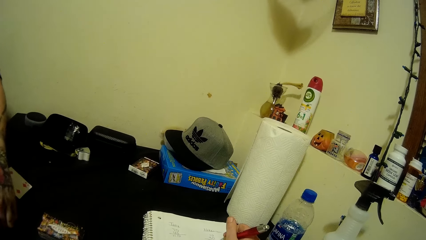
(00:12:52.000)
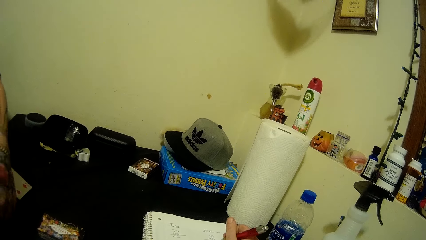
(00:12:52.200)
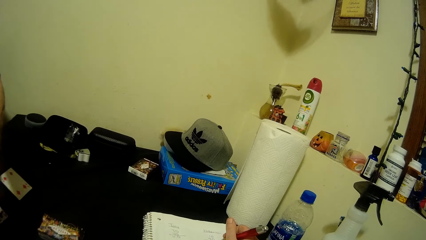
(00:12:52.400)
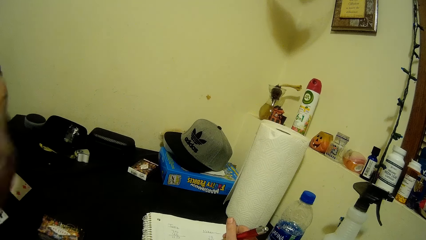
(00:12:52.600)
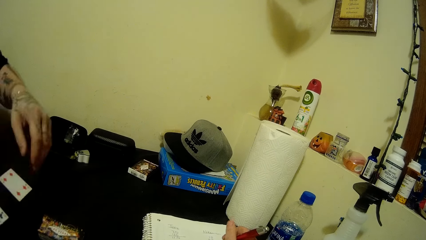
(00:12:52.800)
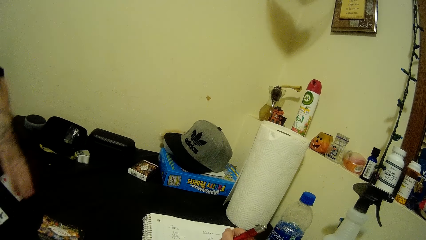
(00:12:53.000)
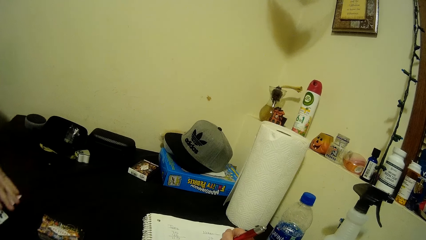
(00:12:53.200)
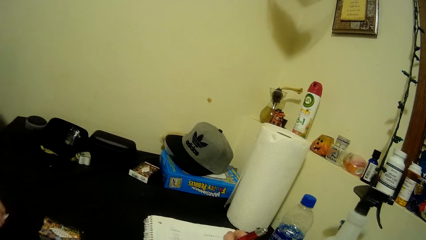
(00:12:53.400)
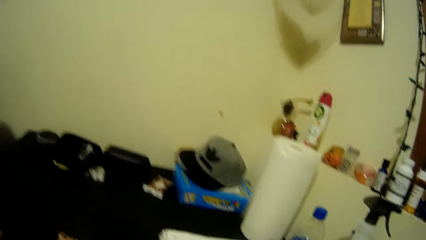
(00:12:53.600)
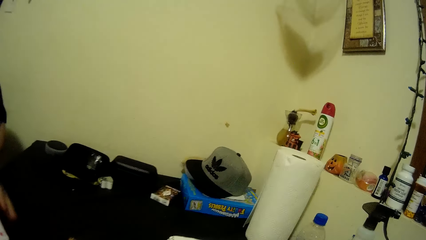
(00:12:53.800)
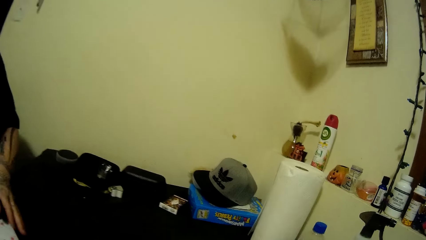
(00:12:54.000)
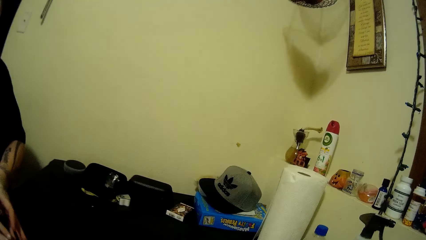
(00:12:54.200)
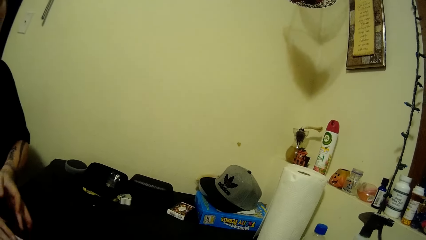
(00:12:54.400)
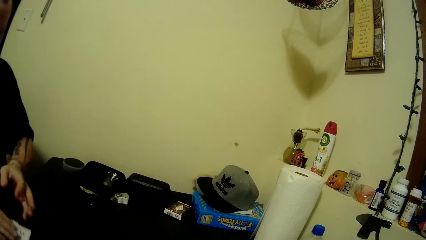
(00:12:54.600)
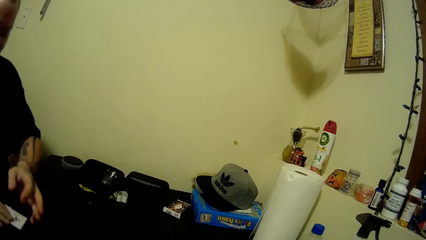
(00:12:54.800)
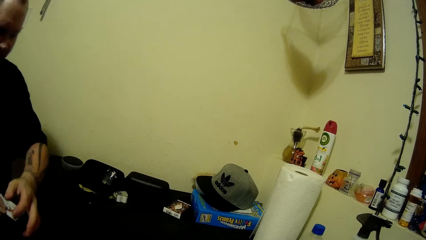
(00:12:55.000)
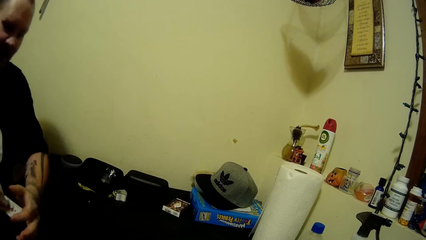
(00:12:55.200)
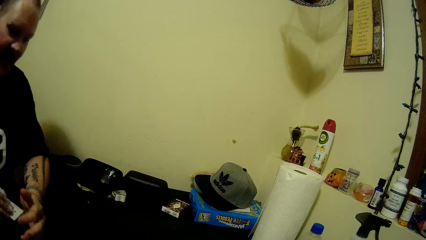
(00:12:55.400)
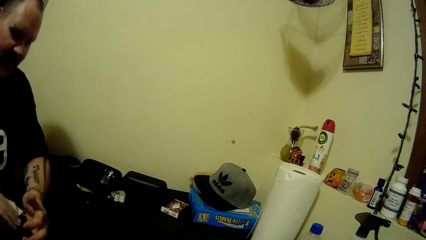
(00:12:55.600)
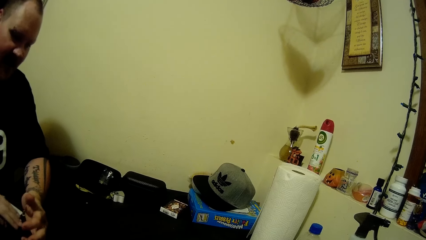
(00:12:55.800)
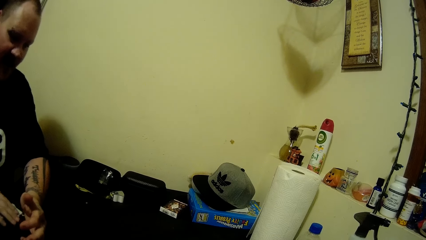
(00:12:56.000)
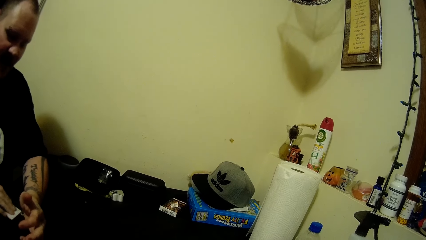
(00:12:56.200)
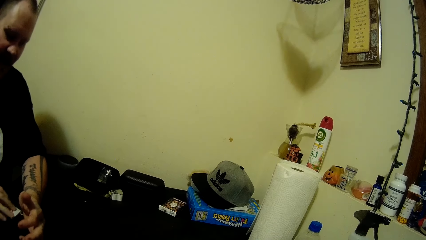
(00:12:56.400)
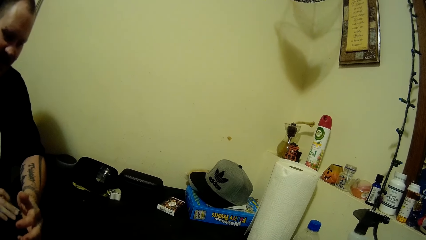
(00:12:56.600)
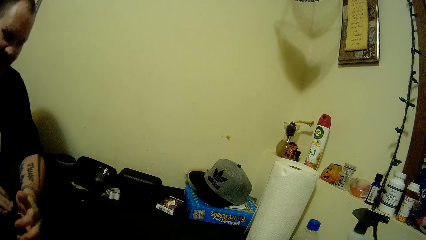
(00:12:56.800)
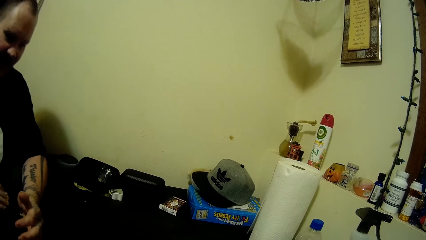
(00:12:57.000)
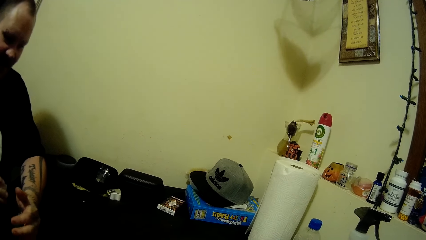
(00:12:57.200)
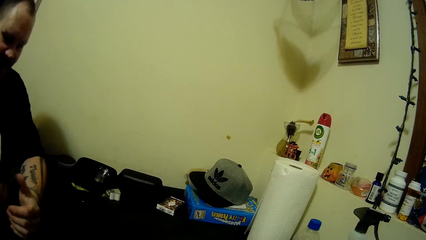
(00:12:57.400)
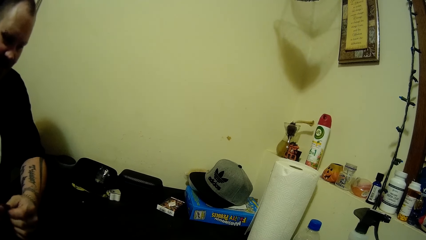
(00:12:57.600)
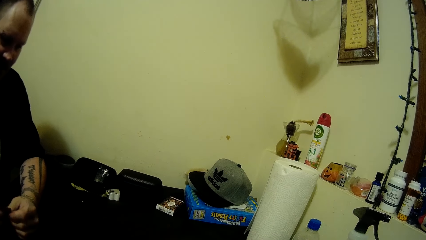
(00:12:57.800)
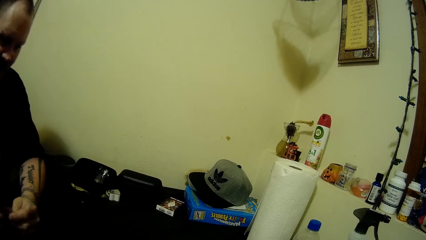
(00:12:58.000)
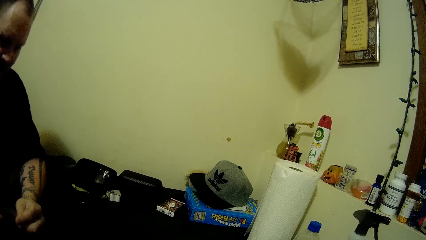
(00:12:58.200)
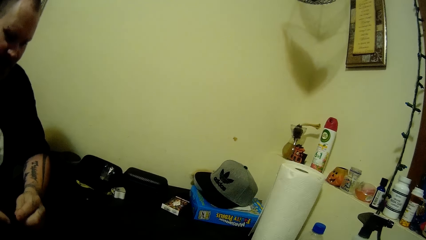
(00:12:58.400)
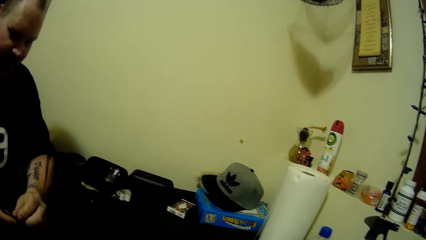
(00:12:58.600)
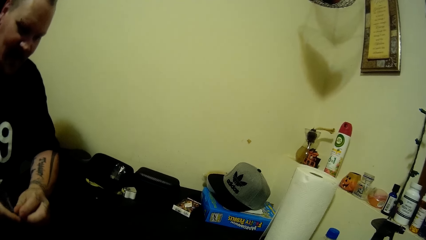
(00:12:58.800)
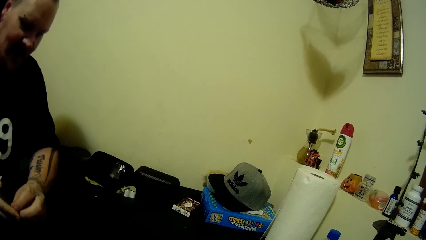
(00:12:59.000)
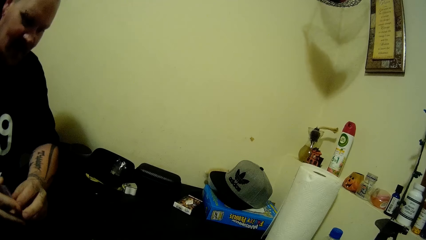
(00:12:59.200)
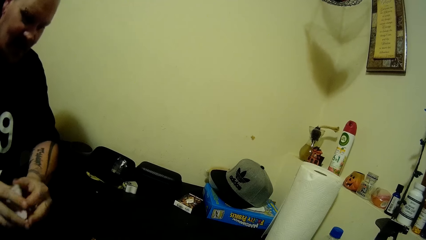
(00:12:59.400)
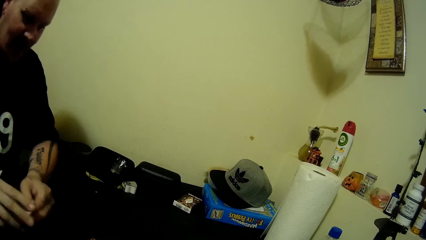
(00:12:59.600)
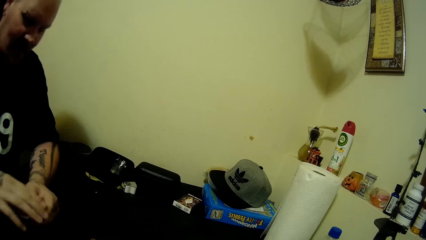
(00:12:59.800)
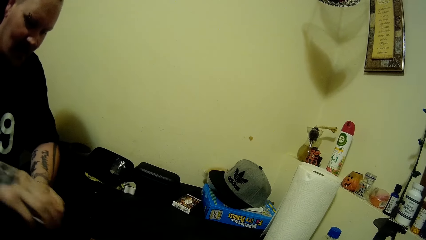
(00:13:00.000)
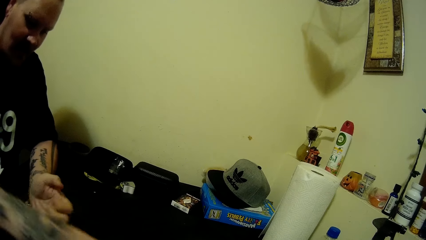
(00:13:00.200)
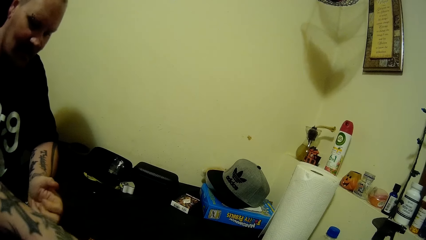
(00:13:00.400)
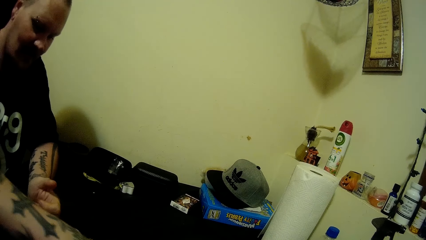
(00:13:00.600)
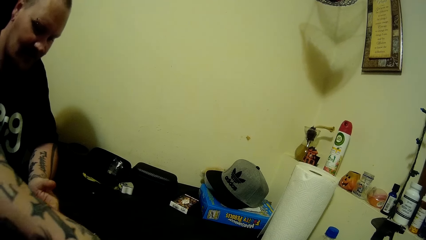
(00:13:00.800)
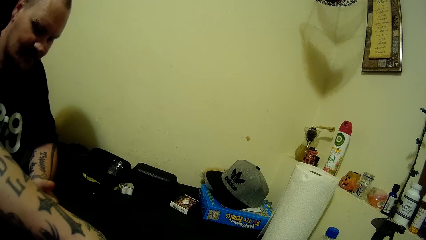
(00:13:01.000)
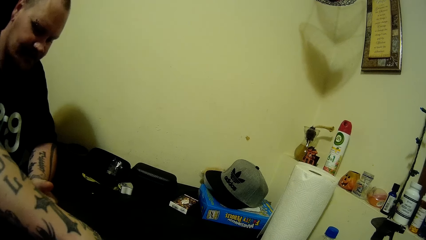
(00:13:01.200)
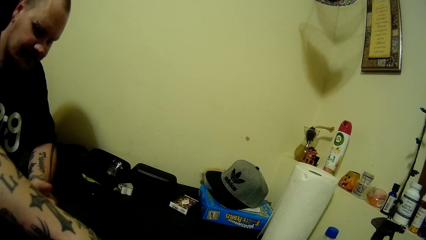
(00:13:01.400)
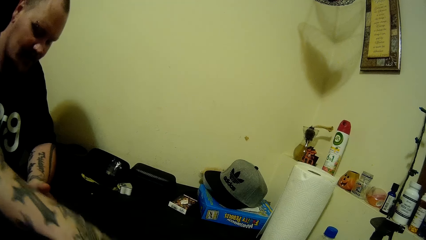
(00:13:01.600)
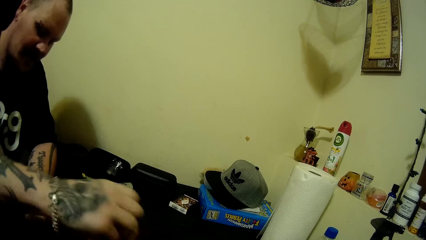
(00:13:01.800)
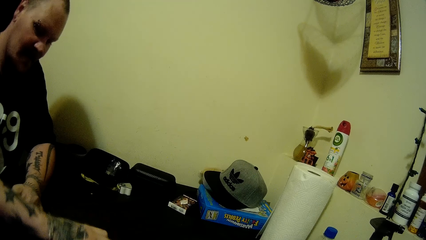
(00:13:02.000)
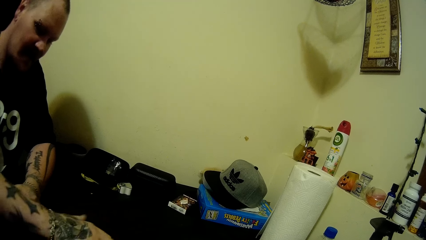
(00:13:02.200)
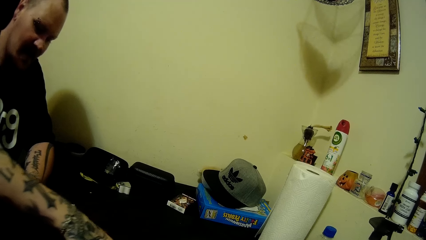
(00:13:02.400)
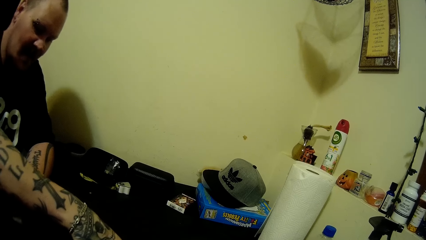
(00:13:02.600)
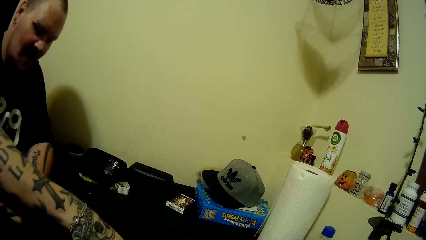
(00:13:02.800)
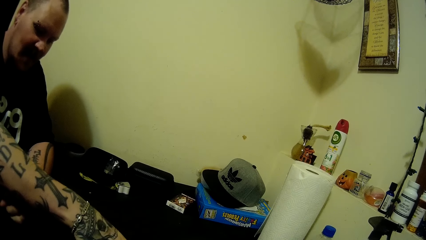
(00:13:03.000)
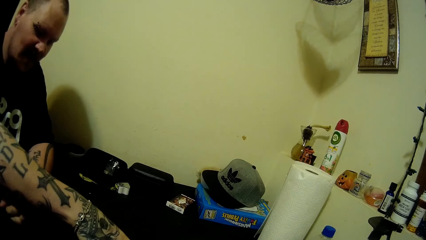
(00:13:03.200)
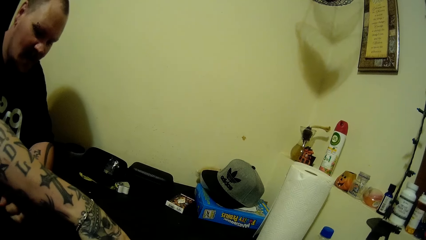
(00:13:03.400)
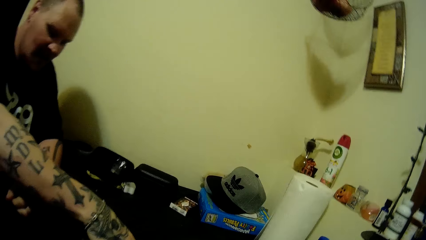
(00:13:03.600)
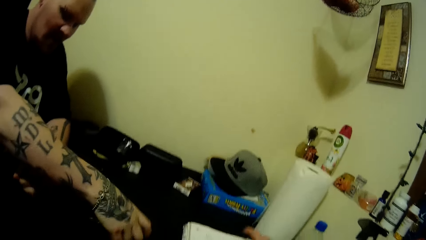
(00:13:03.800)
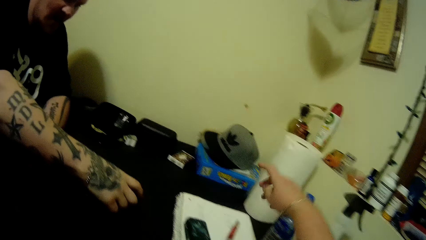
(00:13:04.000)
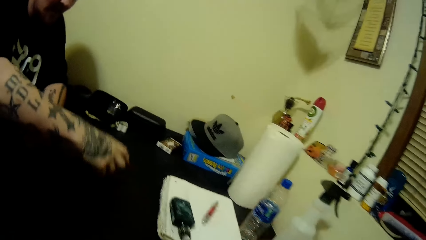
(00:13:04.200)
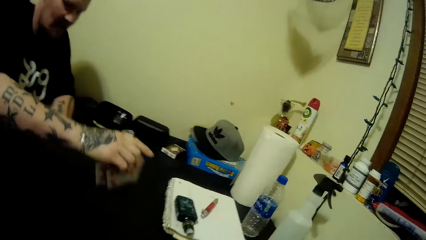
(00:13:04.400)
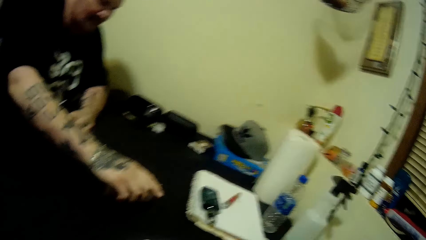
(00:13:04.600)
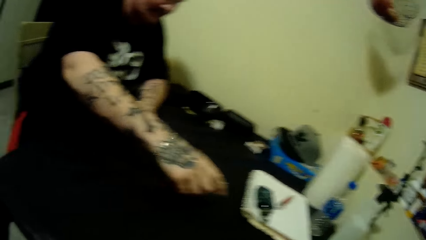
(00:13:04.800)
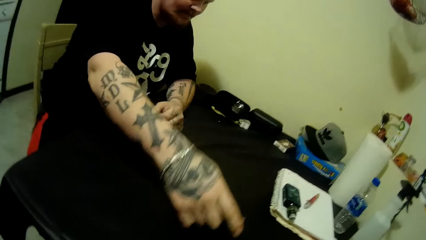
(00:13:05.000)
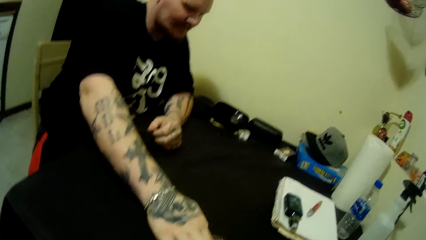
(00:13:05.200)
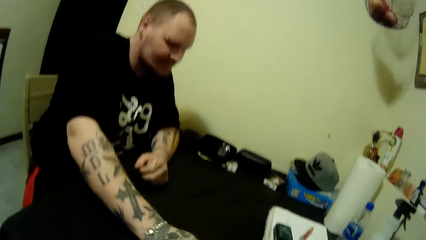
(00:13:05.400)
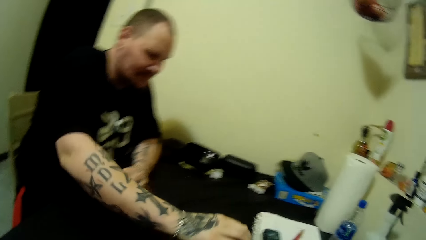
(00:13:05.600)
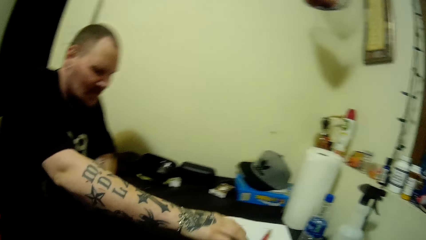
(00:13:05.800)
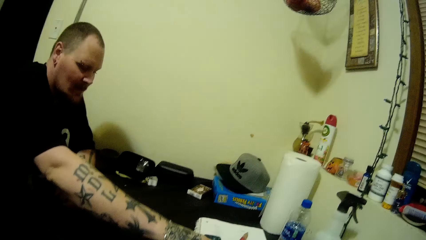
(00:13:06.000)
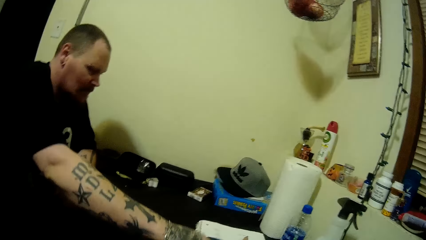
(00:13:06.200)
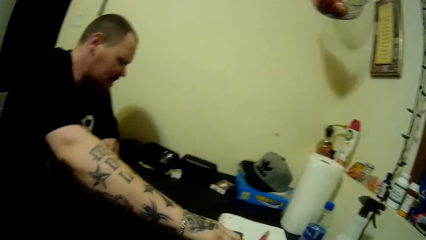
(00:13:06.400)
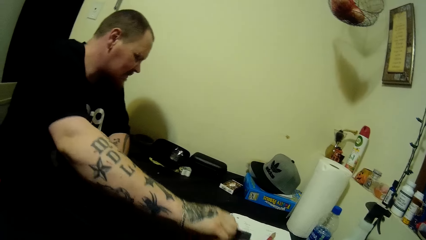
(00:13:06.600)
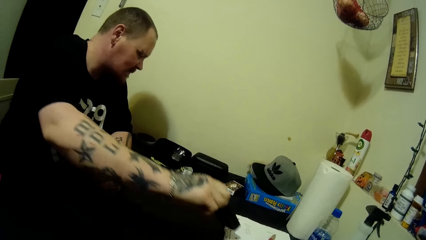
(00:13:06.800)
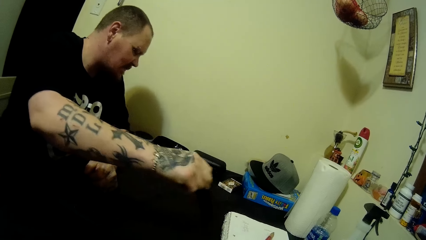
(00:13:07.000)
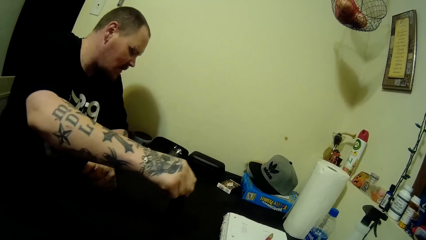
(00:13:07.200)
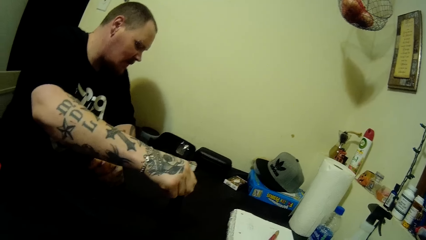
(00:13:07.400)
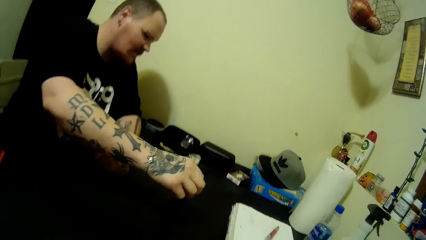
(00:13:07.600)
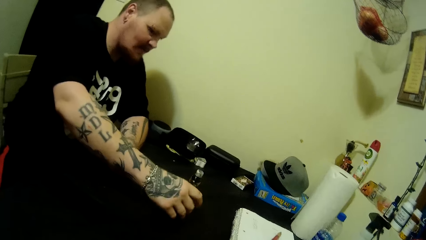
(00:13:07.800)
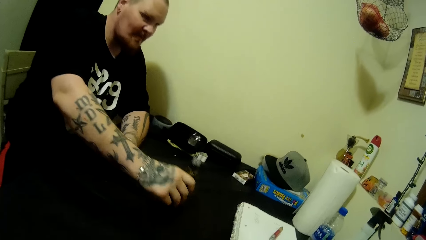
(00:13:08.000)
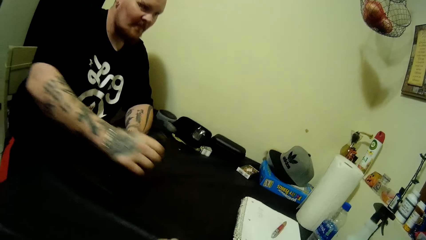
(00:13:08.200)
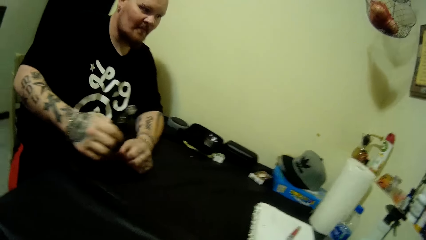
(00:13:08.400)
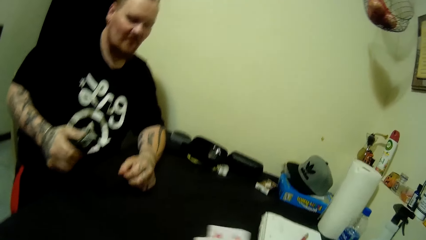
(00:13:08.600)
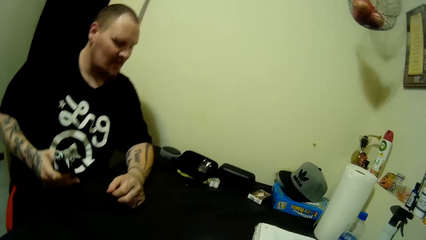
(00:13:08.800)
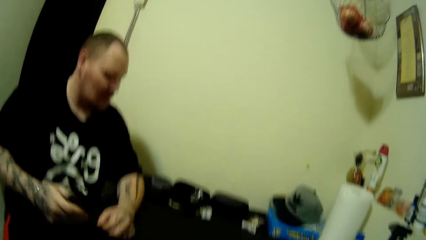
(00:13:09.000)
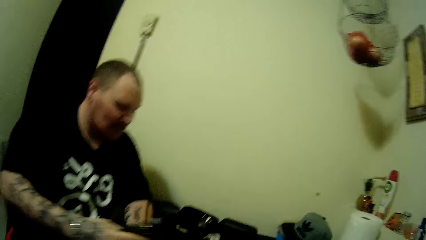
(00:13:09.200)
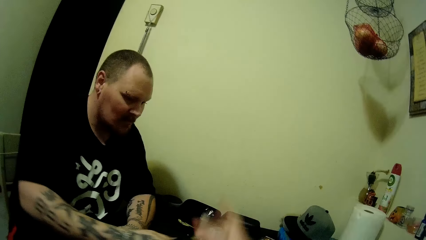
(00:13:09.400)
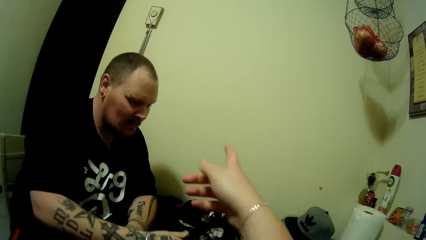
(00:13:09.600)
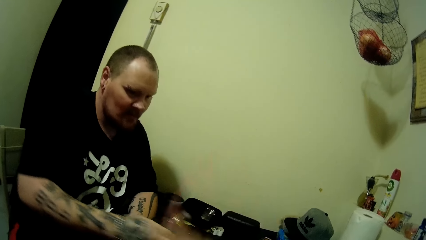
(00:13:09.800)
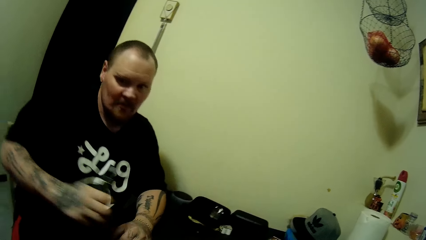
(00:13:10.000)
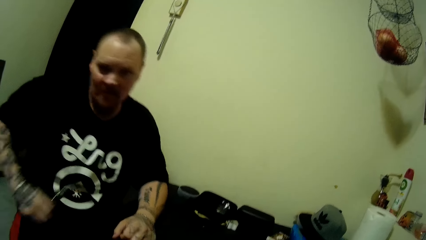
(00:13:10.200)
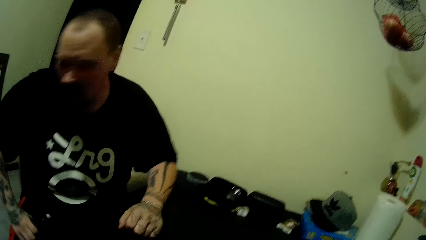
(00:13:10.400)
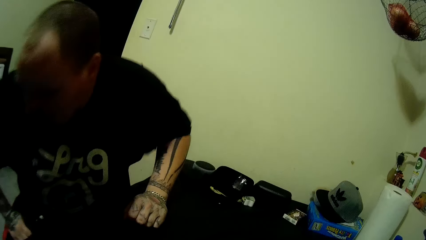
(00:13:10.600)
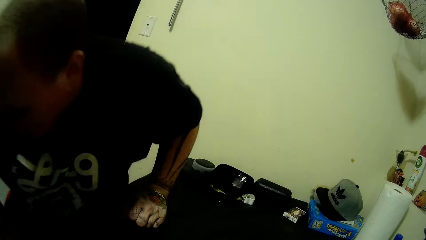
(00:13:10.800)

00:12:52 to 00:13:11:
A man packs some cards on the table with his left hand and picks up a card on the table. The camera wearer holds a pen on the book. The man moves cards on the table. The camera wearer looks around. The man arranges cards on the table, holds the stack of cards in both hands, drops the stack of cards on the table with his left hand and arranges cards on the table. The camera wearer moves hand backwards. The man packs some cards on the table with his left hand. The camera wearer looks around. The man picks up the bottle on the table with his right hand and holds an object on the table. The camera wearer arranges the cards. She points to a wall with her right hand and looks around. The man moves around. The camera wearer uses gestures and looks around.
